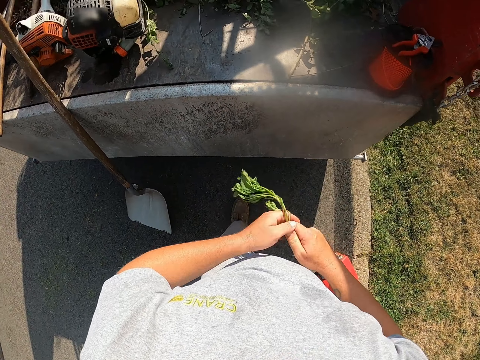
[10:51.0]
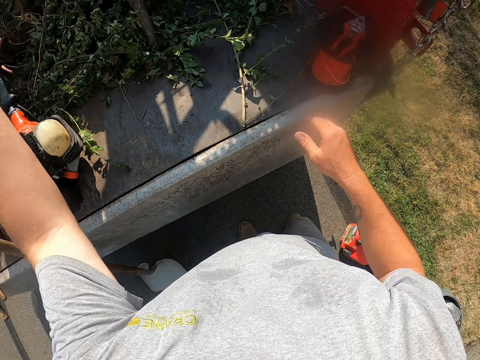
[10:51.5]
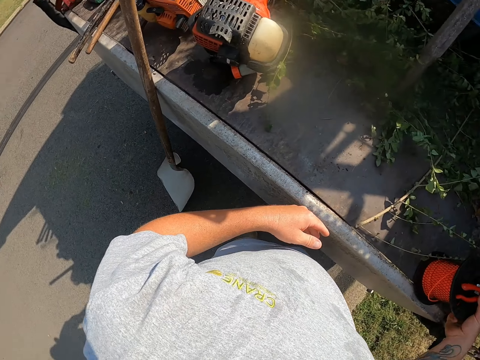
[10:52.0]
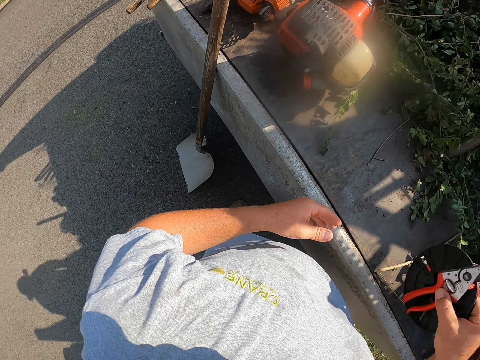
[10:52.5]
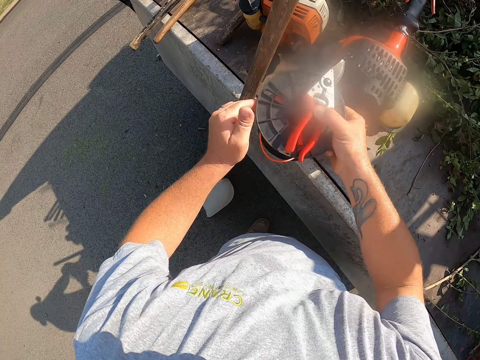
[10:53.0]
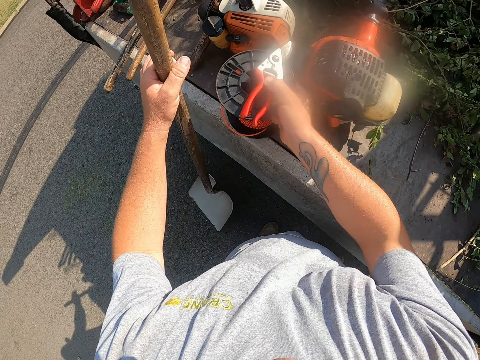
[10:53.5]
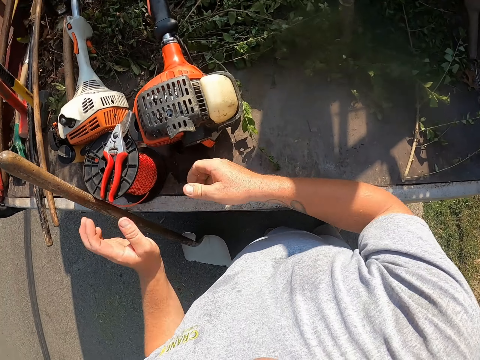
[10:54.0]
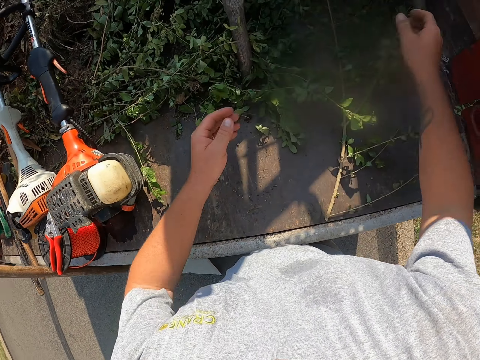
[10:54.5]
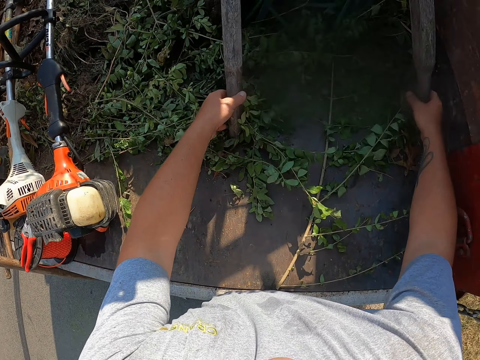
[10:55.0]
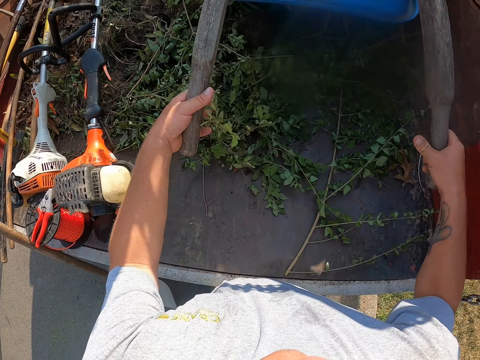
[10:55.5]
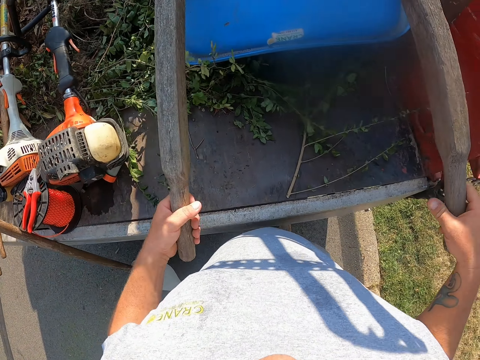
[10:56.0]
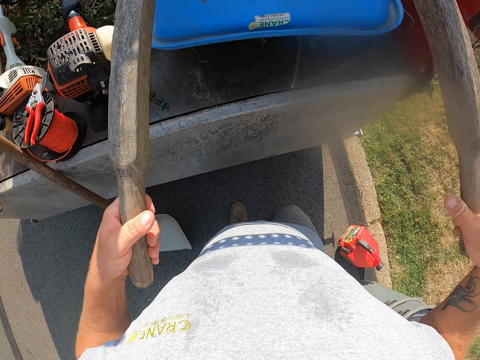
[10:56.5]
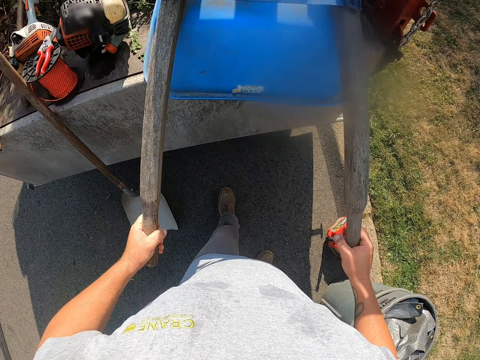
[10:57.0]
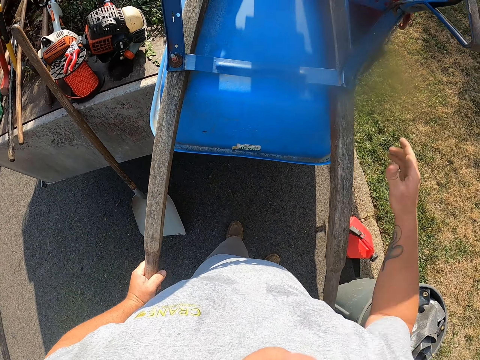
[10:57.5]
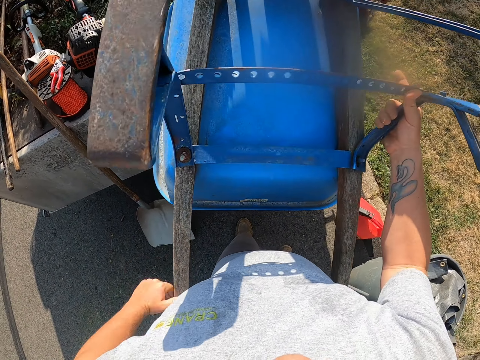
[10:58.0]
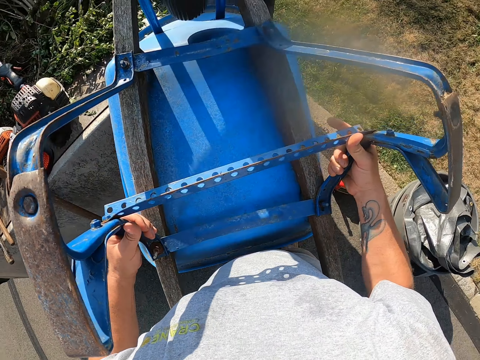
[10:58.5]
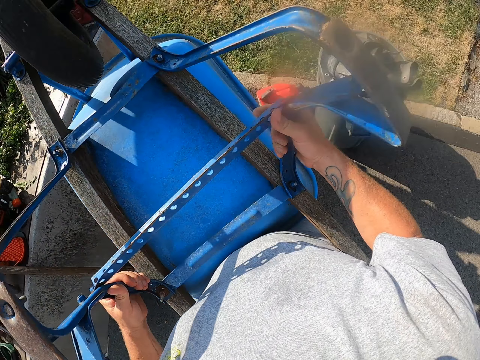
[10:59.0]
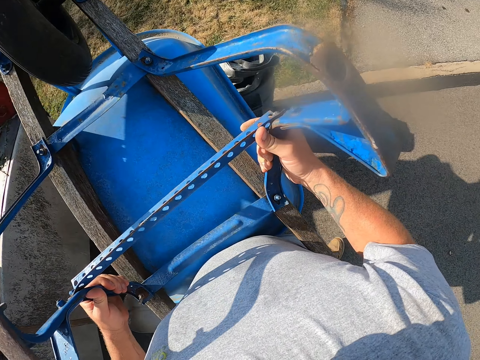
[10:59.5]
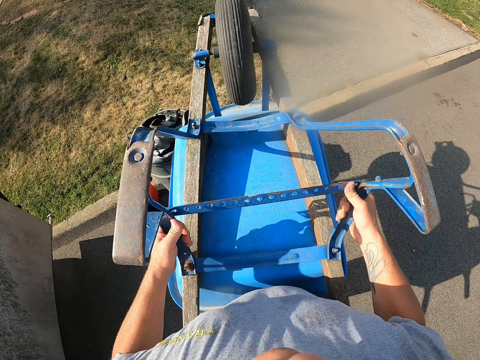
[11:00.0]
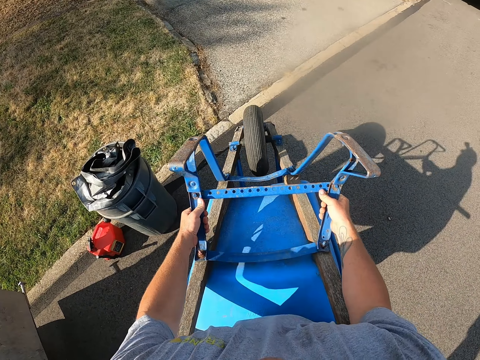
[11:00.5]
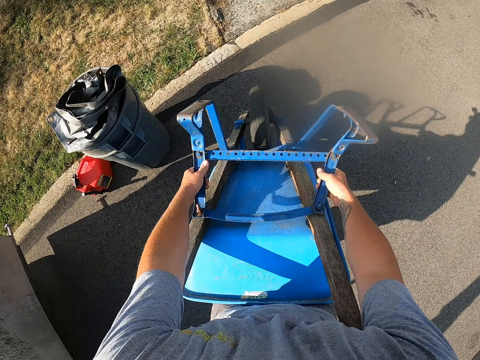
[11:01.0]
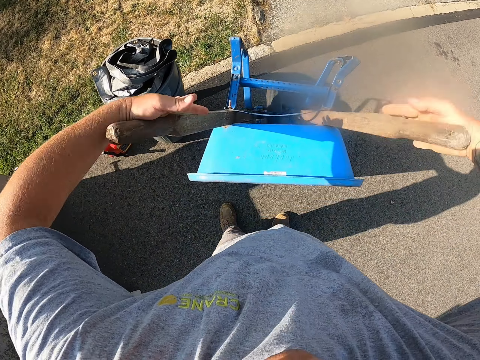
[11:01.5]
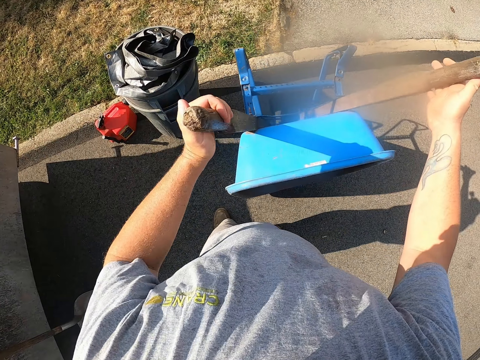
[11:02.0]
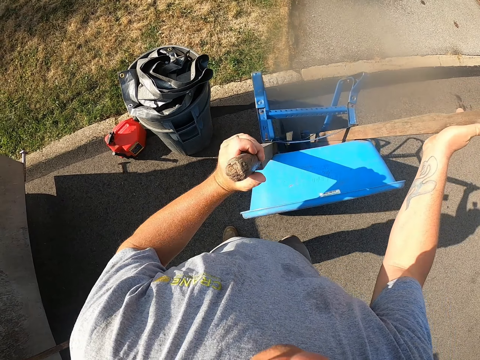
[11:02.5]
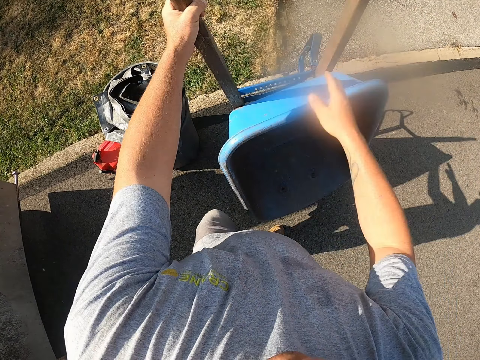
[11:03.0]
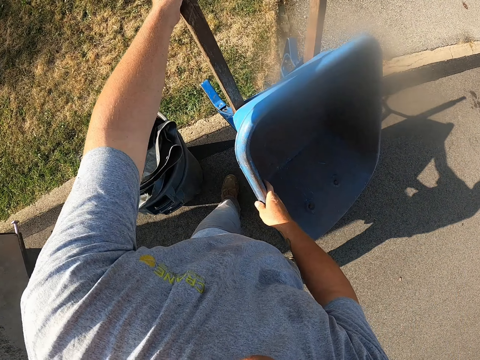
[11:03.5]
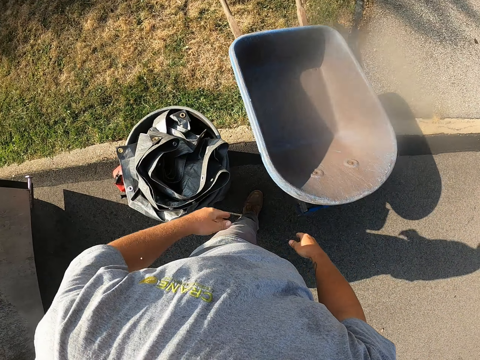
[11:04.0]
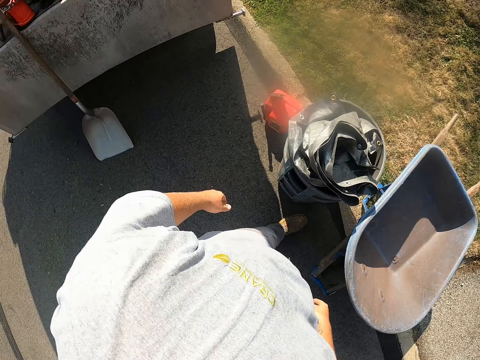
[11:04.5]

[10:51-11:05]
The camera wearer walks around a lorry. He holds the plant in his left hand. He throws the plant in the truck. He picks up the pliers and the rope holder. He moves a rope in the lorry. He places the rope roller and the pliers on the back of the truck. He picks up the wheelbarrow on the truck. He places the wheelbarrow on the road. He adjusts the wheelbarrow on the ground.

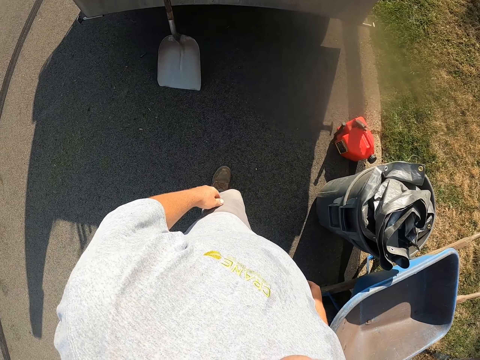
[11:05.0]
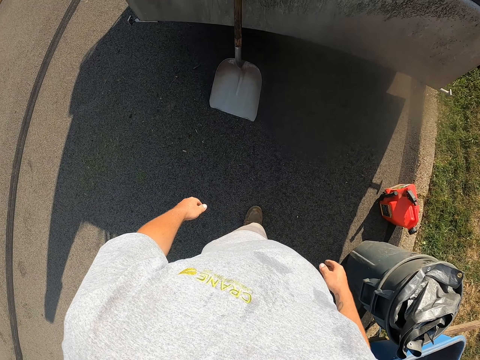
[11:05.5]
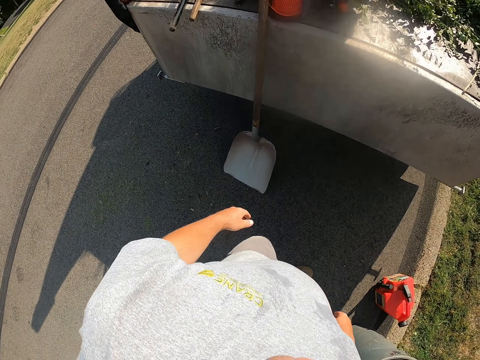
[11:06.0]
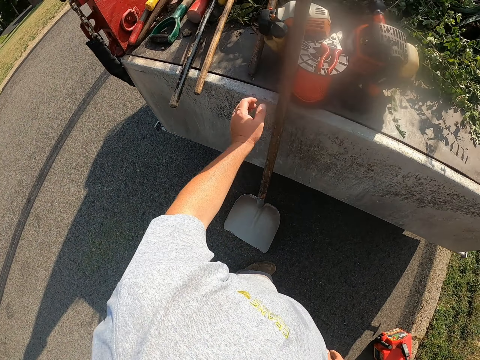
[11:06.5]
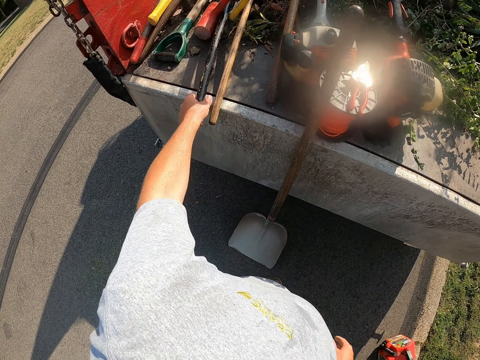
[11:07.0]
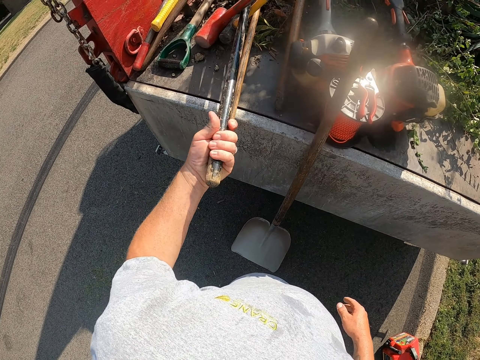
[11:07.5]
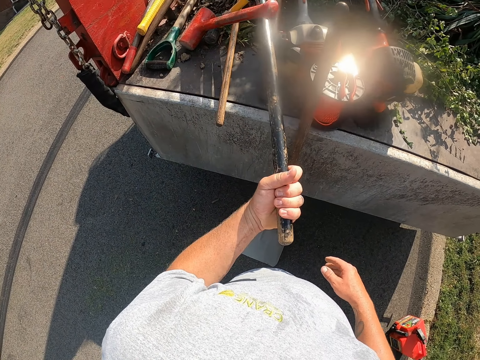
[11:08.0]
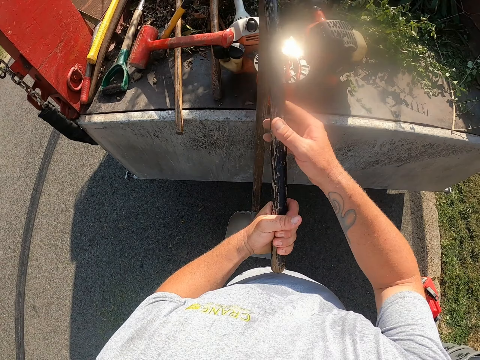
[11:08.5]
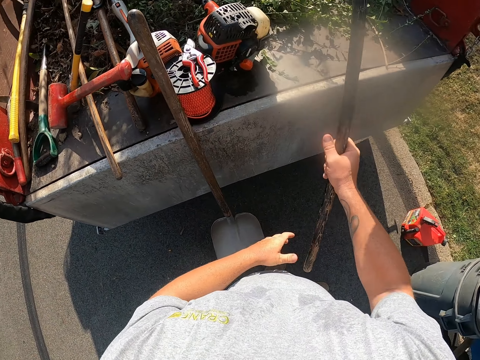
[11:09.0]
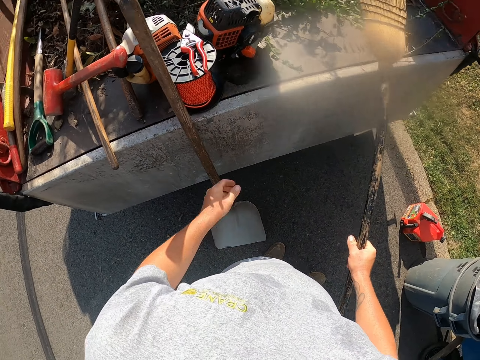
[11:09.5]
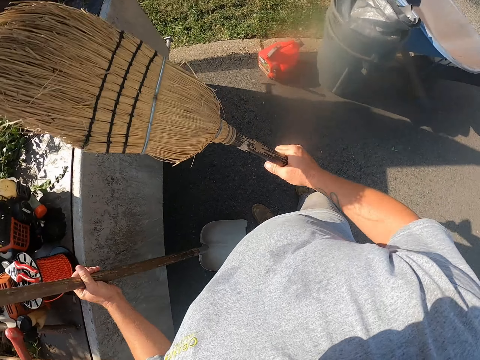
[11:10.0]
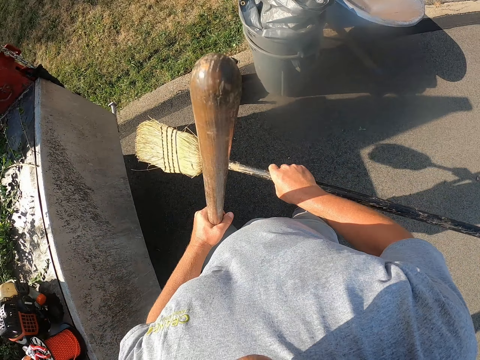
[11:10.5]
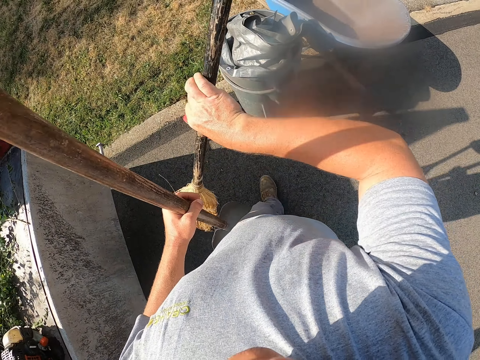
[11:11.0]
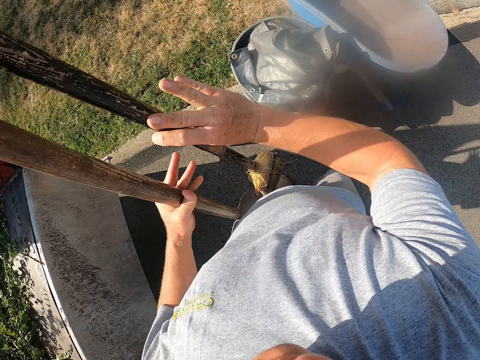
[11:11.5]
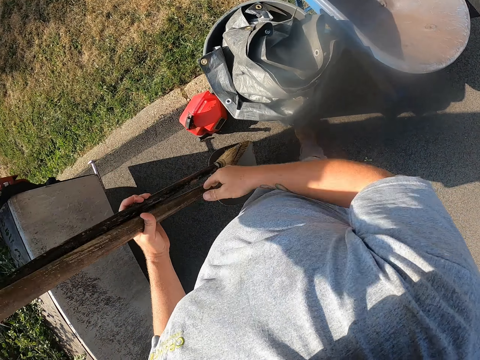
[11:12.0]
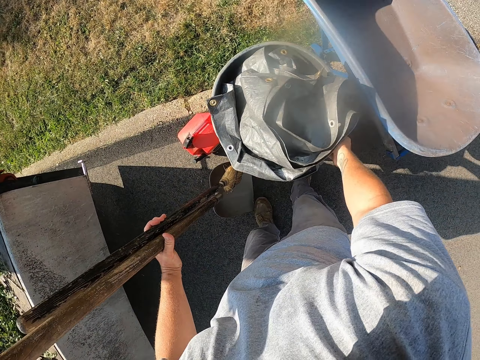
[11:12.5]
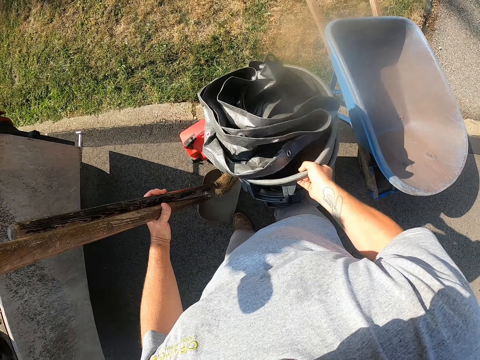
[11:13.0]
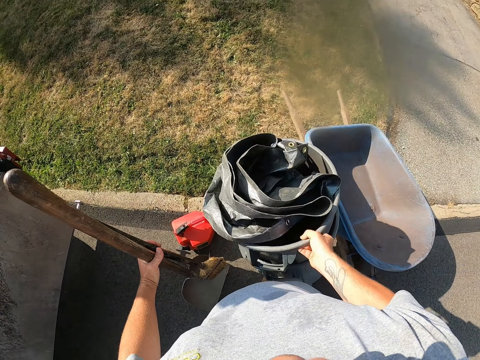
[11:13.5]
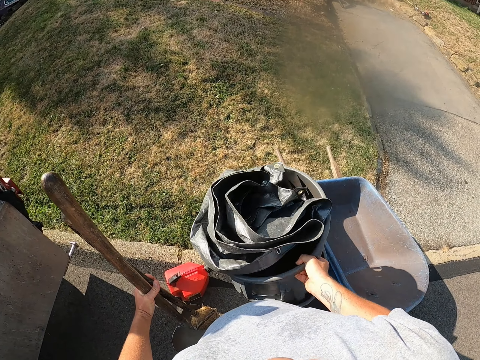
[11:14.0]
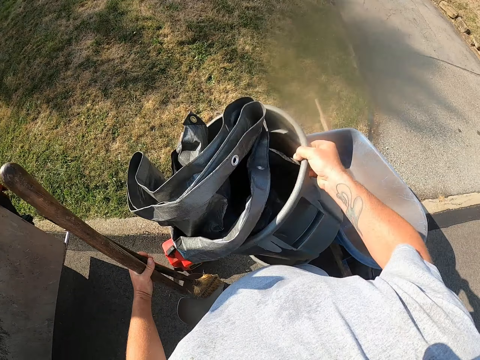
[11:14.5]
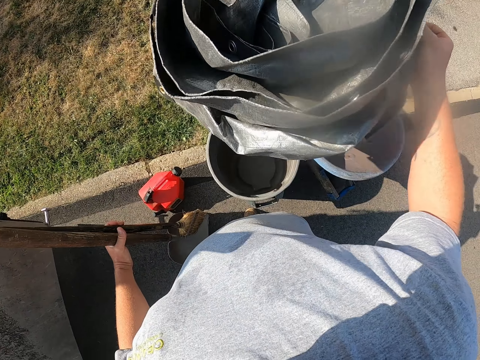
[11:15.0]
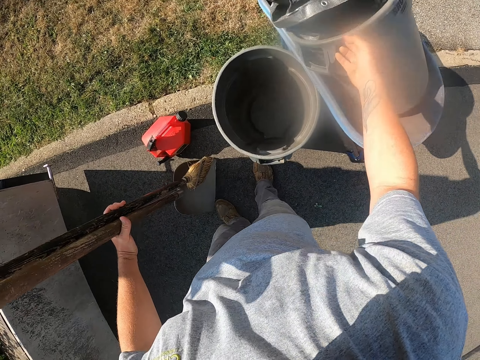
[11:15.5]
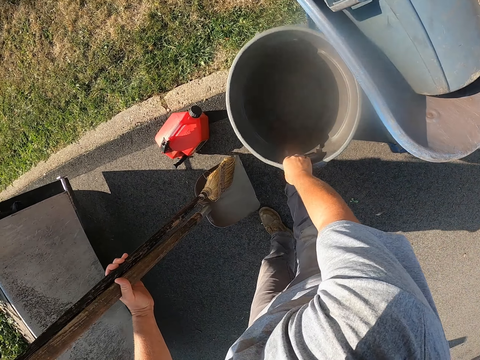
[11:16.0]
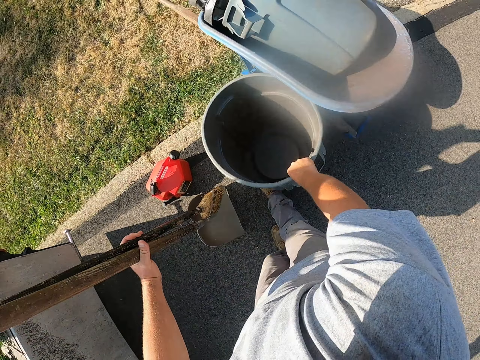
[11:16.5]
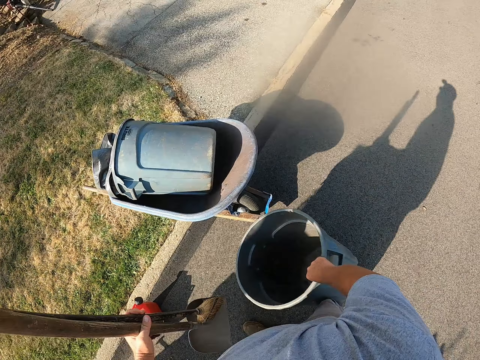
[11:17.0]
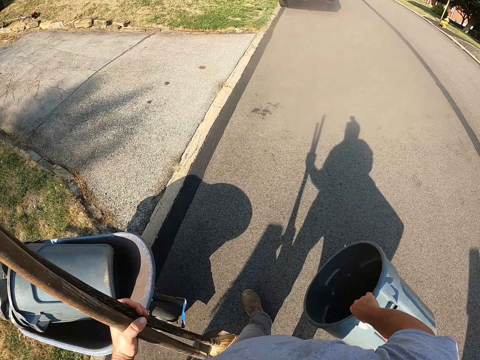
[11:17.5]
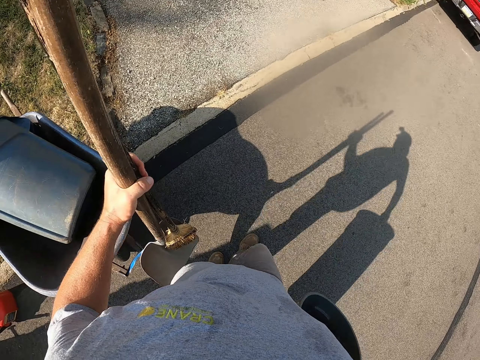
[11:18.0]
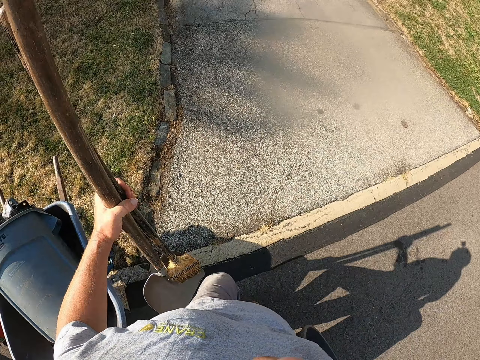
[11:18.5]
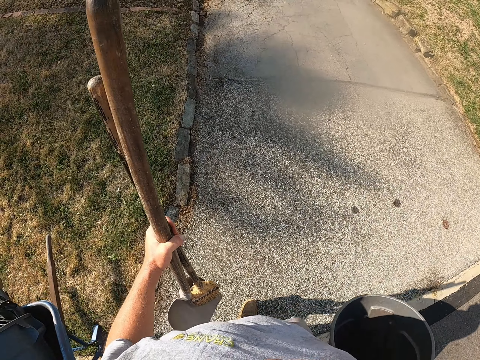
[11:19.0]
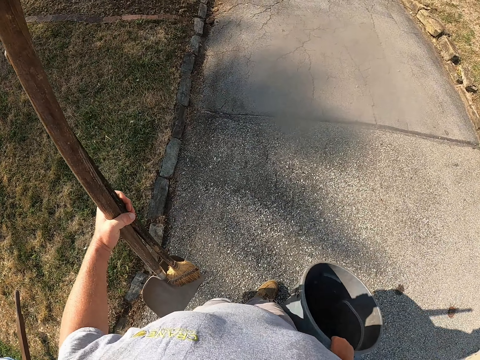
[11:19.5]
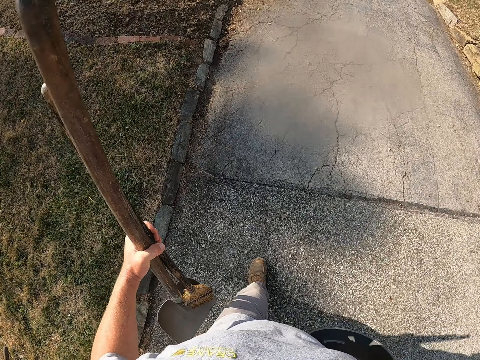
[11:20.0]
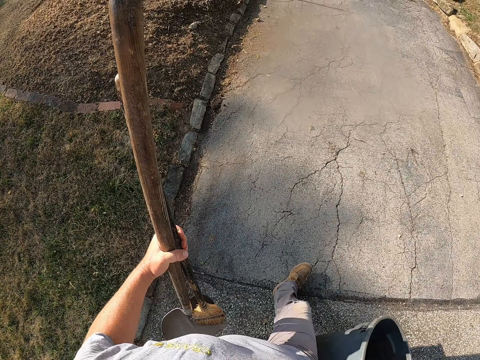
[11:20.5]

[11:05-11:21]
The camera wearer walks around a lorry. He picks up a broom from the lorry. He picks up a shovel from the floor. He walks around the lorry. He holds the broom in his left hand. He picks up the dustbin from the ground with his right hand. He shakes the dustbin. He adjusts the dustbin with his hand. He places the dustbin on the wheelbarrow. He picks up the dustbin from the ground with his right hand. He walks on the road. He walks on the pavement.
